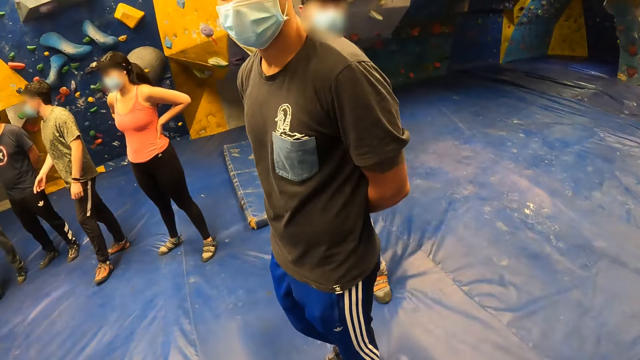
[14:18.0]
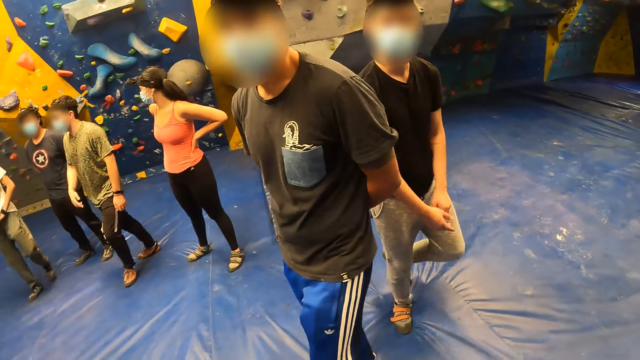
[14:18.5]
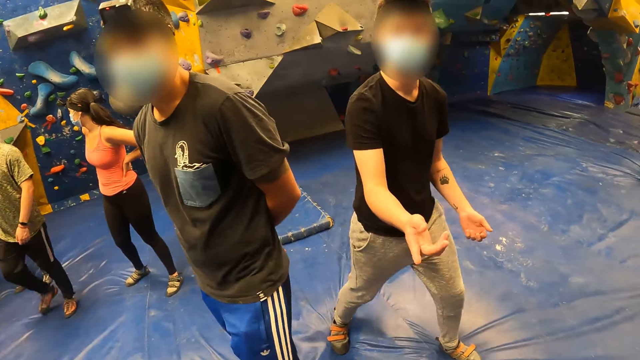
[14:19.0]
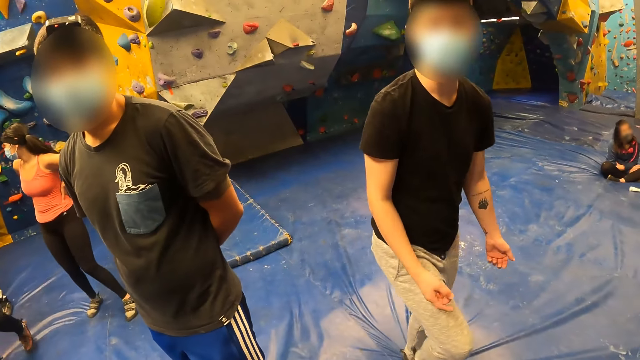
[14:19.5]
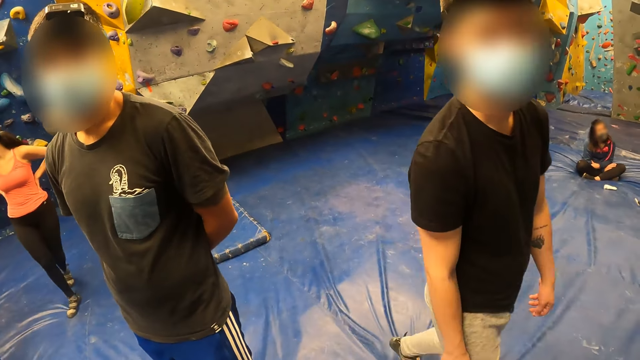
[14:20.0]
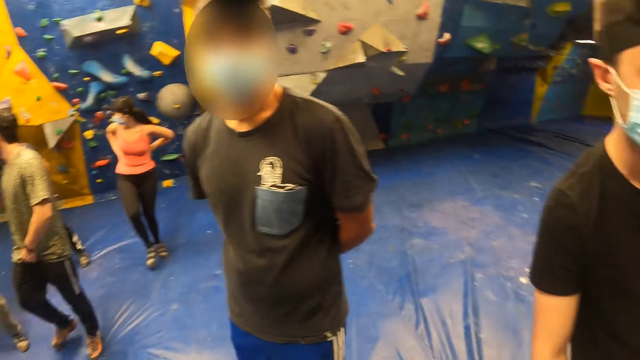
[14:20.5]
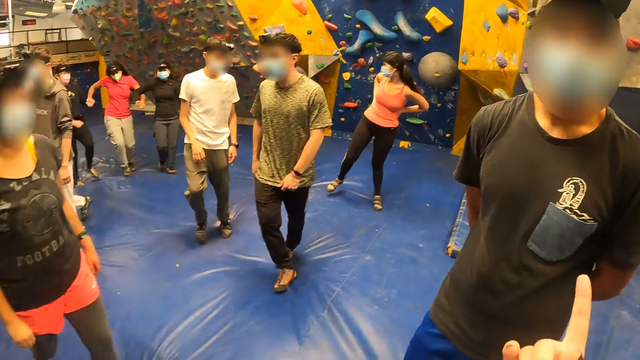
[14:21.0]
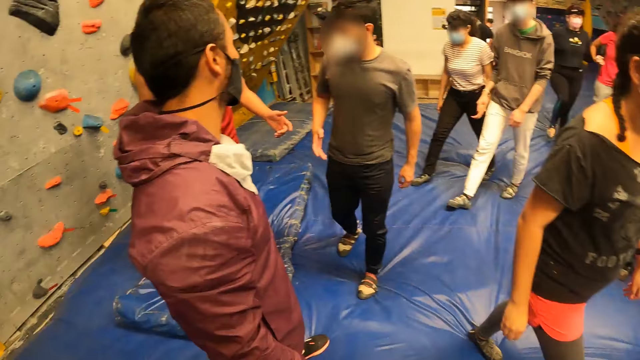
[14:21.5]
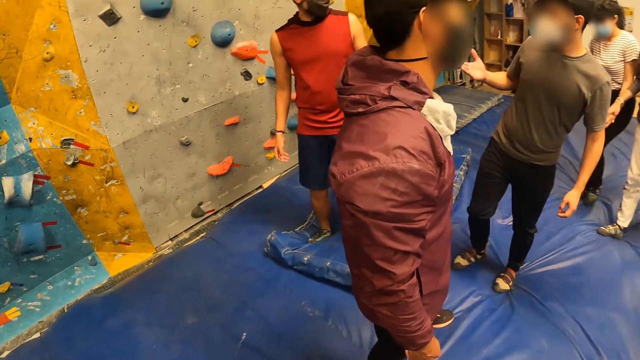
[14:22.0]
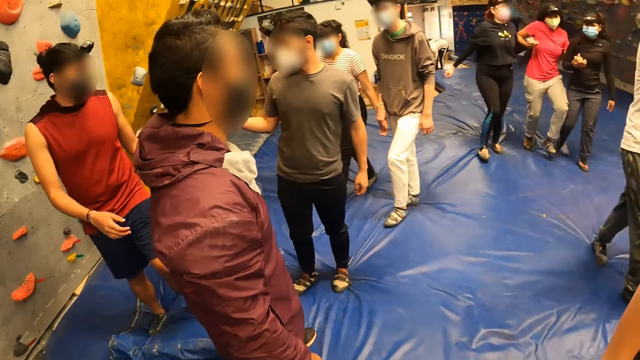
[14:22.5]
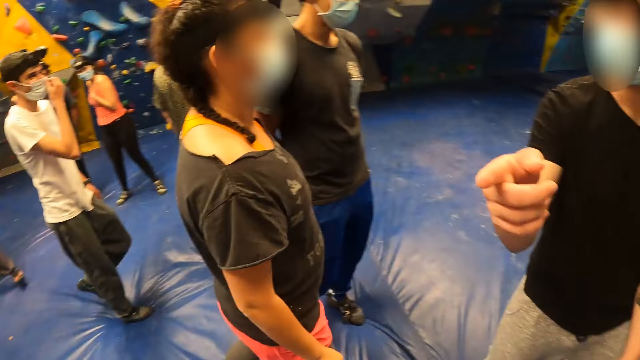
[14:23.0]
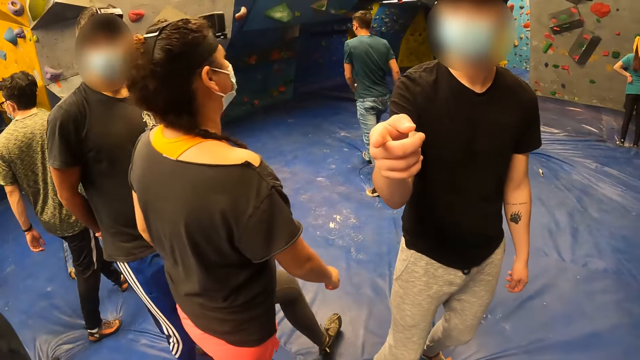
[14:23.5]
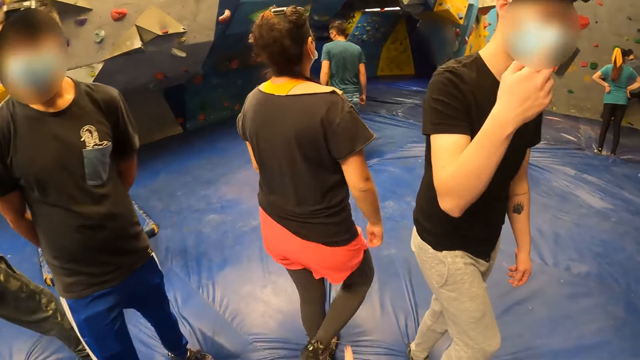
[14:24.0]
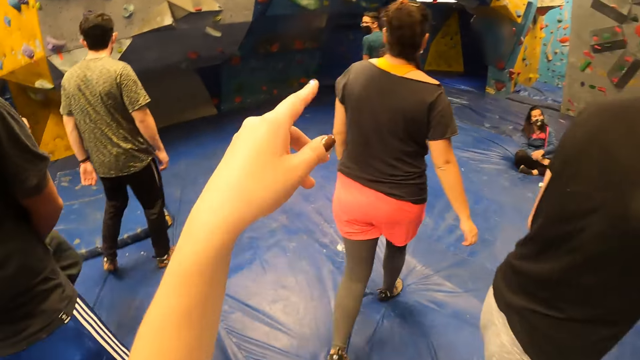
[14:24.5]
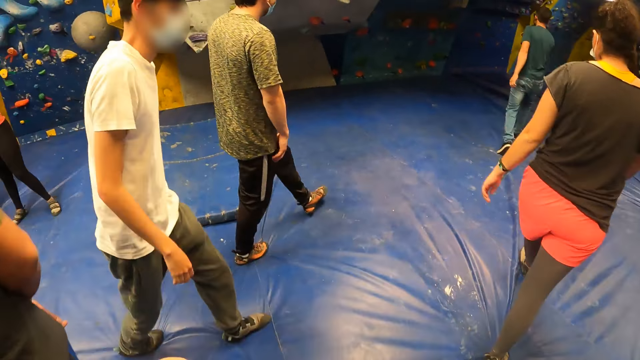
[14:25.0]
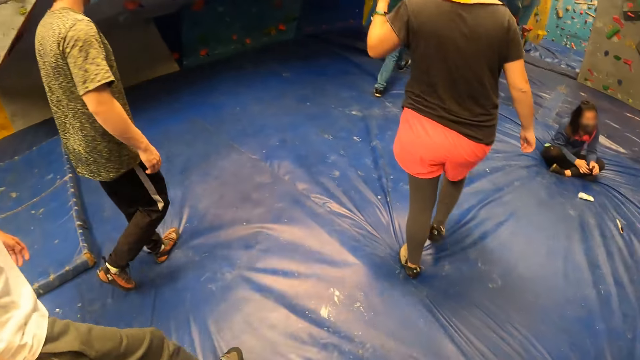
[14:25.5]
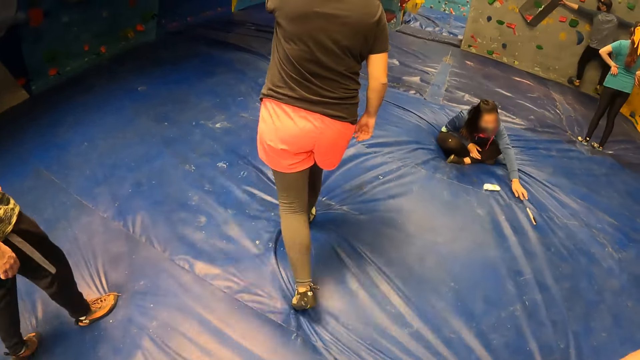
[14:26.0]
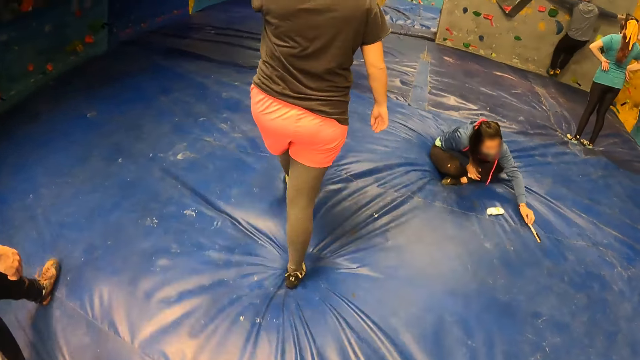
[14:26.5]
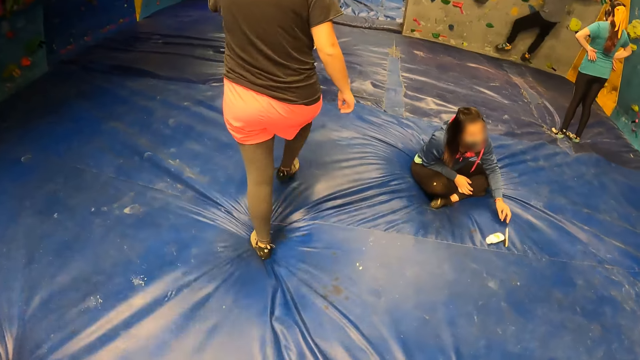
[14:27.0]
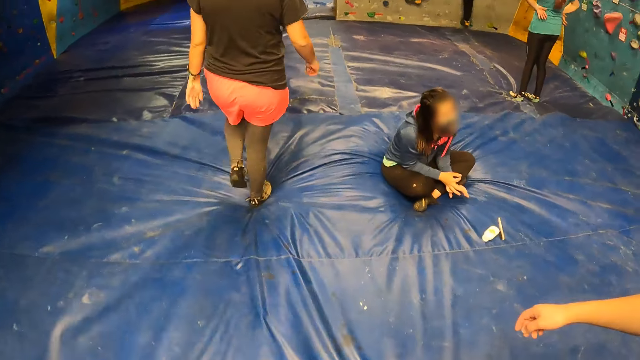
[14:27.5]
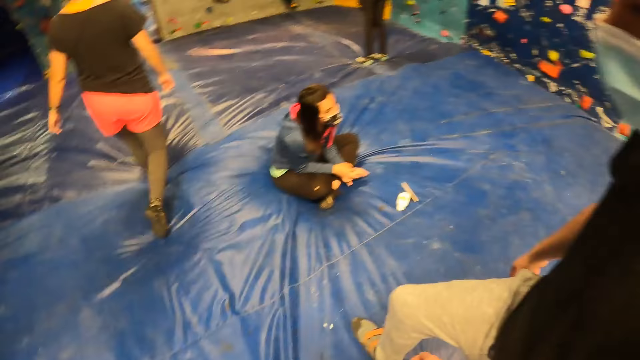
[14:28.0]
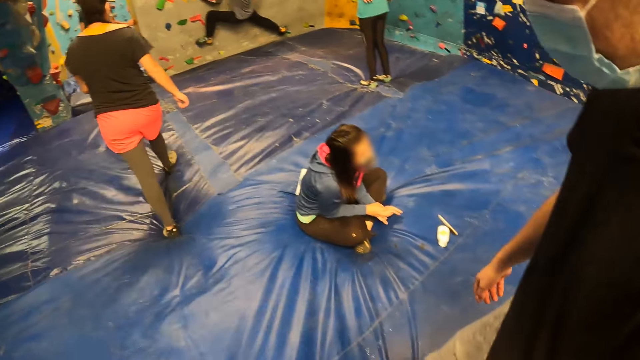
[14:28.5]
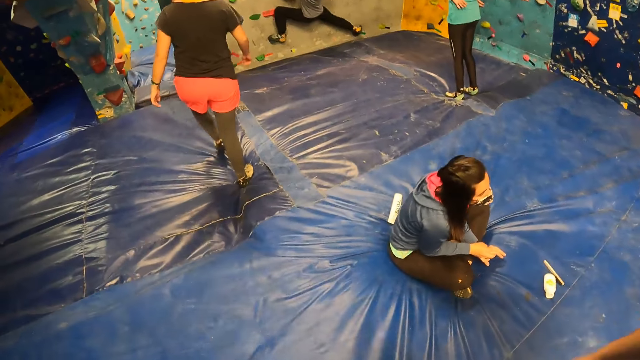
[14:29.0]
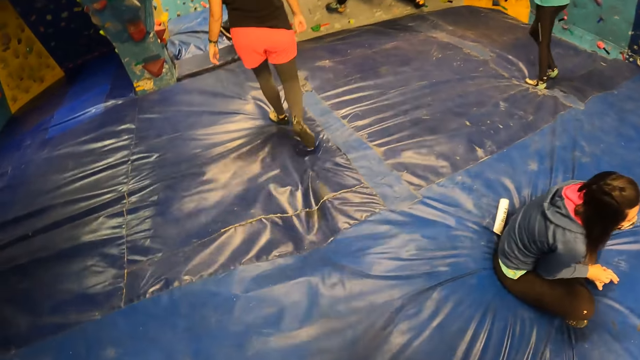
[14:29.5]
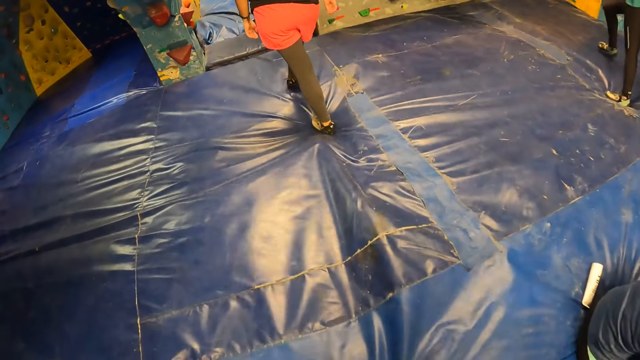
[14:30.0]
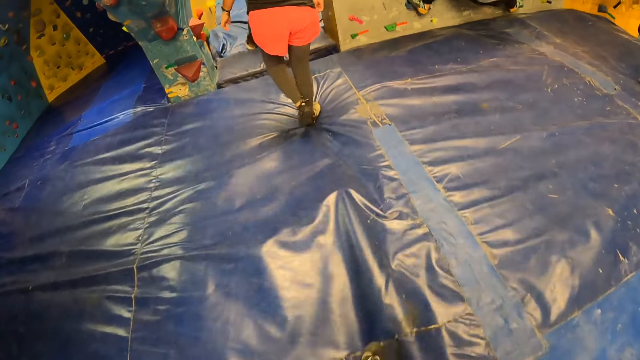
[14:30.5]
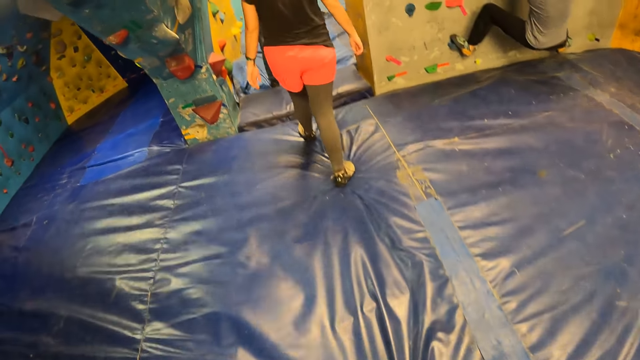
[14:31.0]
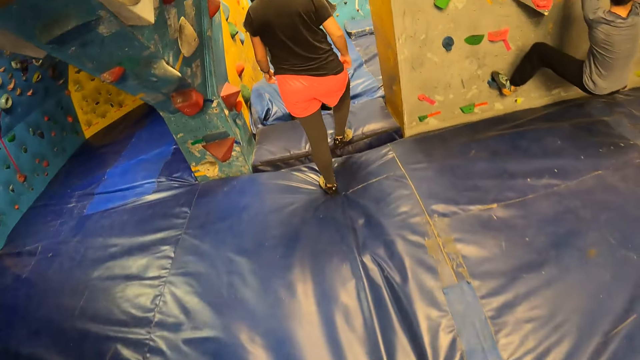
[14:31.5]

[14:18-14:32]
A male walks around the blue surface. Another male walks around the blue surface. The camera wearer interacts with a man. The first male does hand movement and walks around the blue surface. The camera wearer looks around the climbing area. They do hand movement. They look around the climbing area. The first male does hand movement. Another man walks into an indoors rock climbing room. The first male walks around the blue surface. The camera wearer does hand movement. The man the camera wearer interacts with walks into the indoors rock climbing room. The camera wearer walks into the indoors rock climbing room. They do something with the hand and walk around the blue surface. The other male walks around the blue surface. The camera wearer walks around the blue surface.

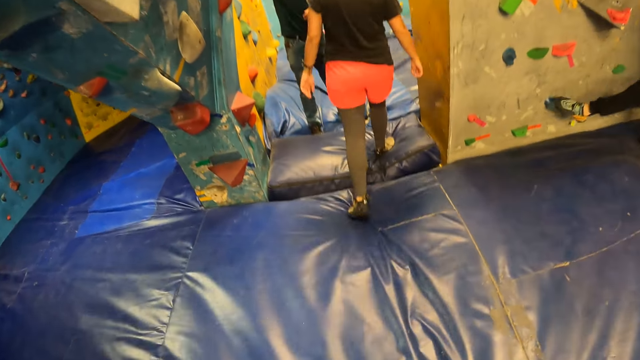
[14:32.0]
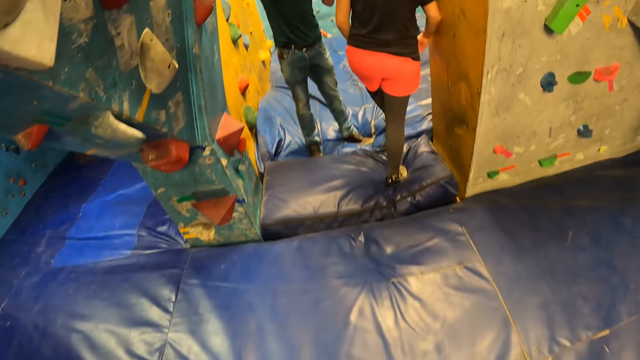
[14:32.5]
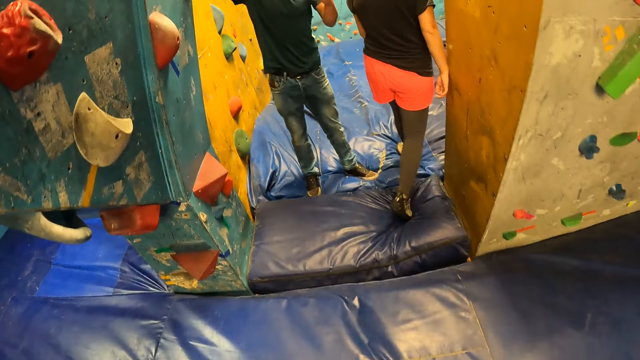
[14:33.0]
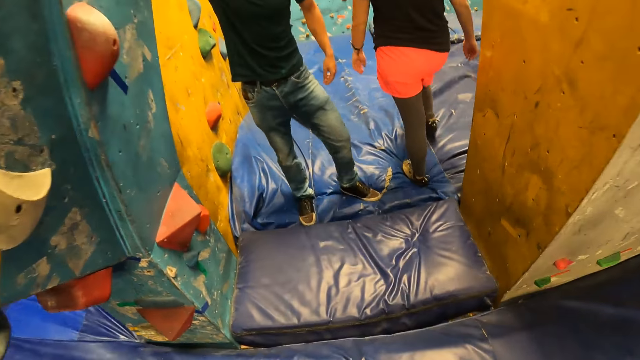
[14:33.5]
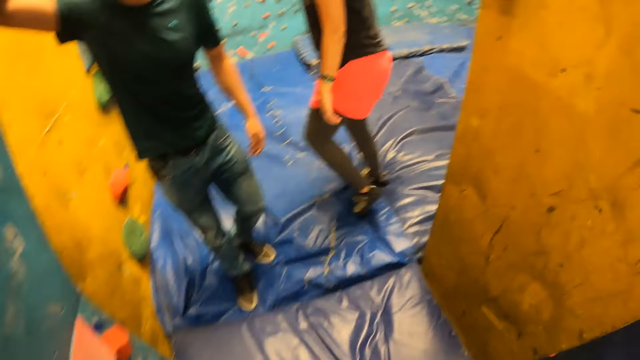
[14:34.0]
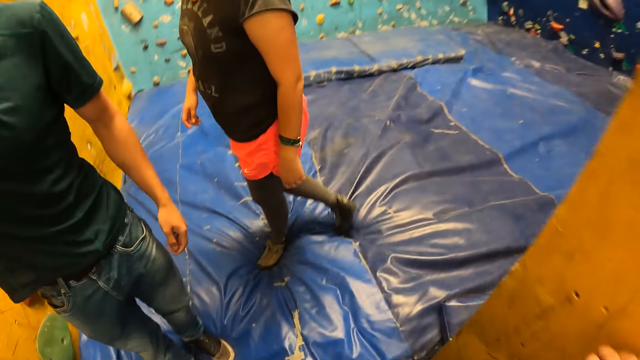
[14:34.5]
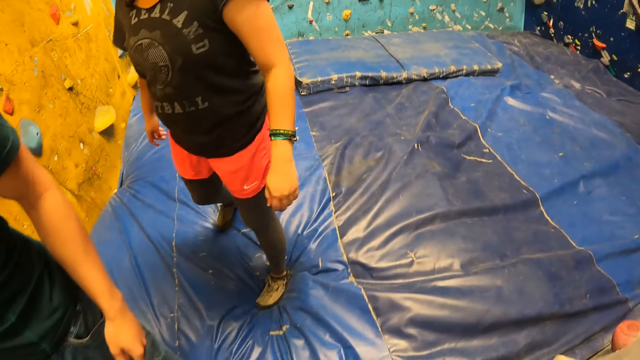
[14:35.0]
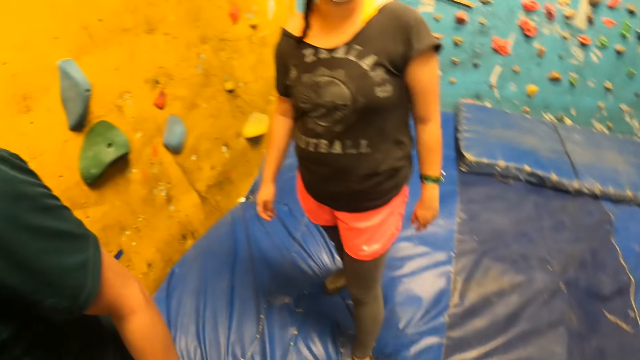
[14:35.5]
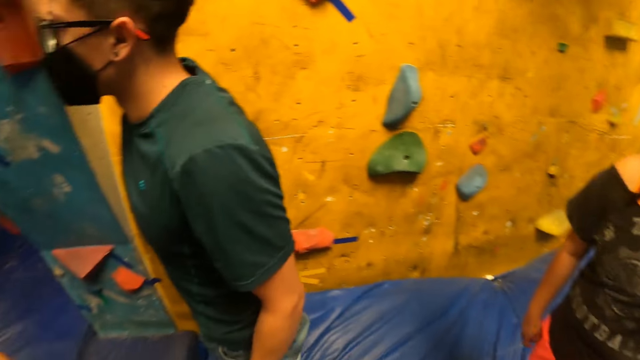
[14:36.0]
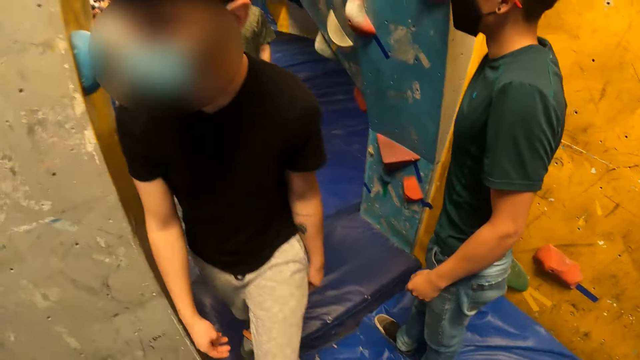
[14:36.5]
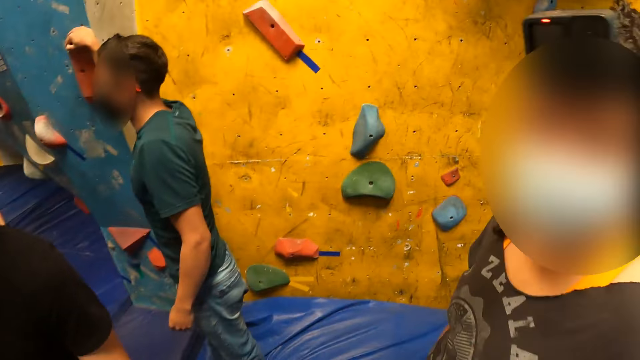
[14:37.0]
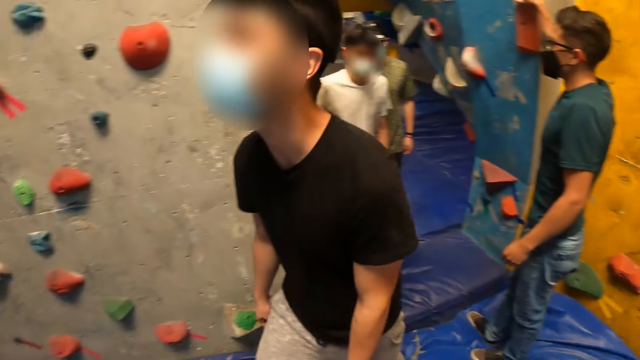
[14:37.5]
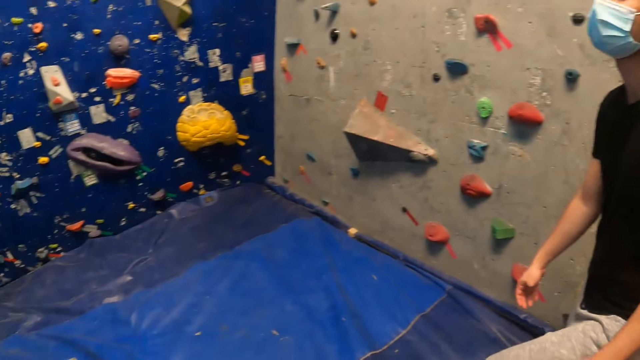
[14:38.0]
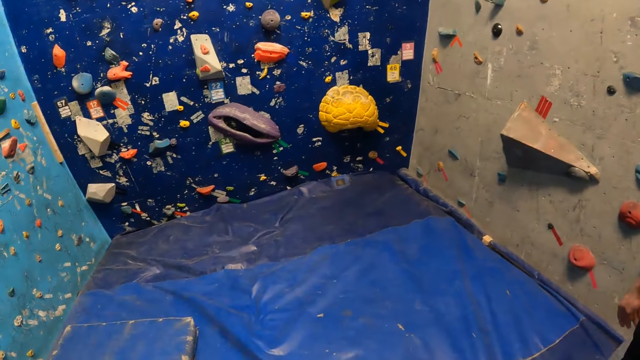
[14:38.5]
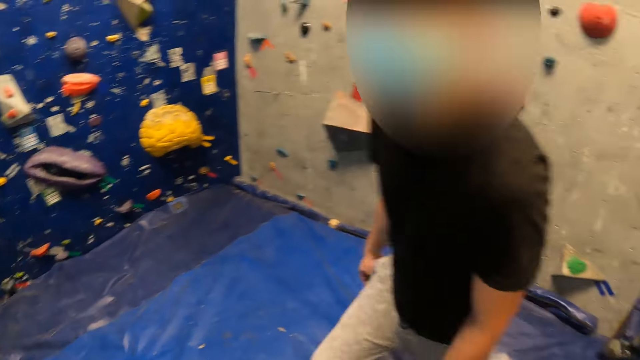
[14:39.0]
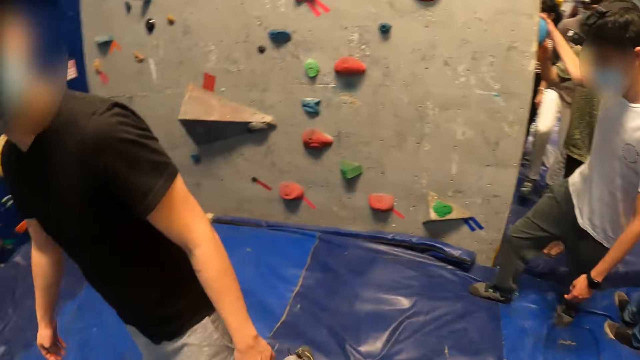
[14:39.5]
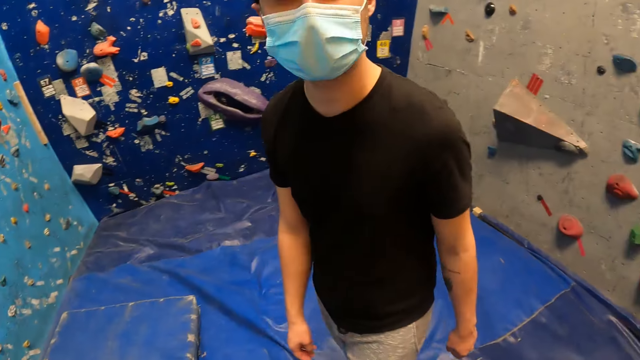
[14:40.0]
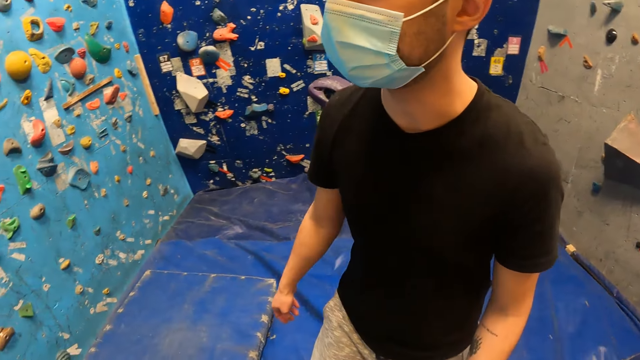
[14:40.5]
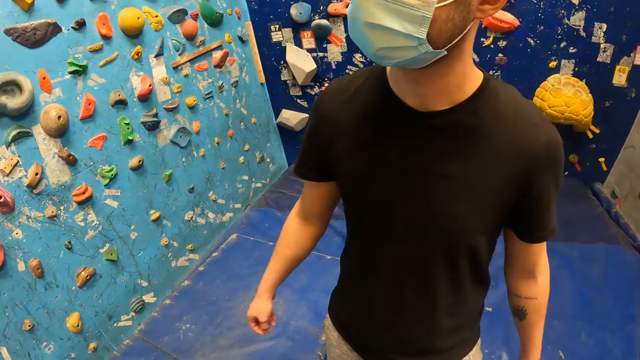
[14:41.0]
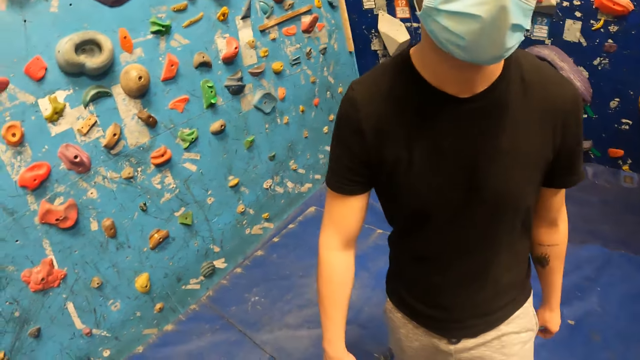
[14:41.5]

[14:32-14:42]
The camera wearer holds the wall and walks around the blue surface. They look around the climbing area. A male walks around the blue surface. The camera wearer looks around the climbing area. The male walks around the blue surface. The camera wearer looks around the climbing area. The male walks around the blue surface.
